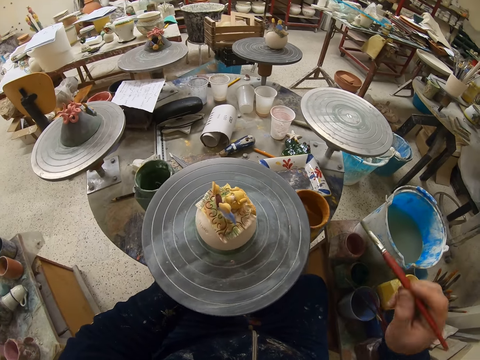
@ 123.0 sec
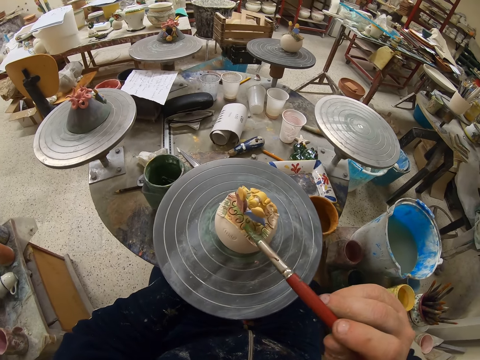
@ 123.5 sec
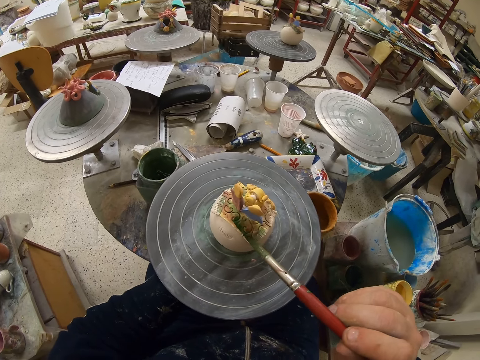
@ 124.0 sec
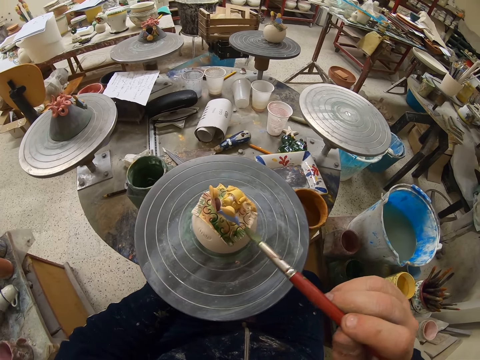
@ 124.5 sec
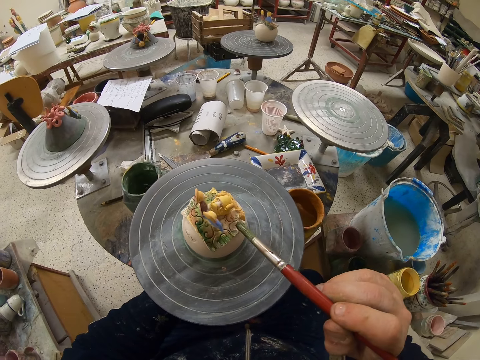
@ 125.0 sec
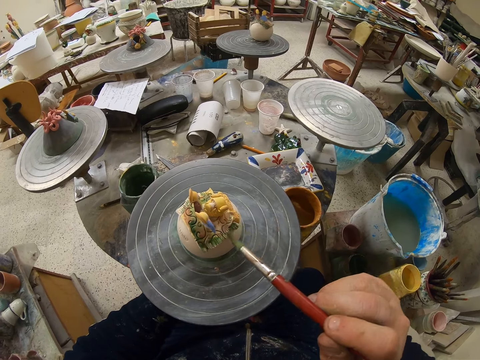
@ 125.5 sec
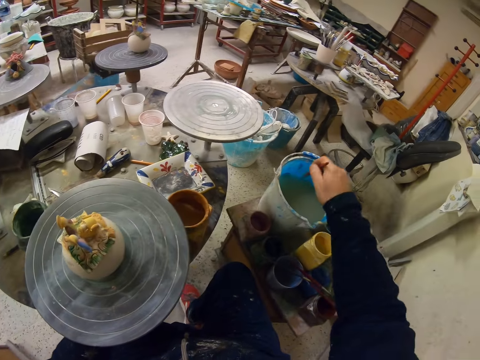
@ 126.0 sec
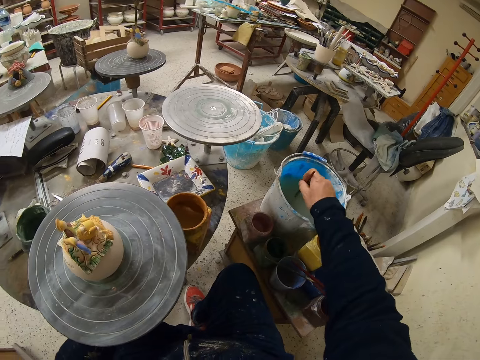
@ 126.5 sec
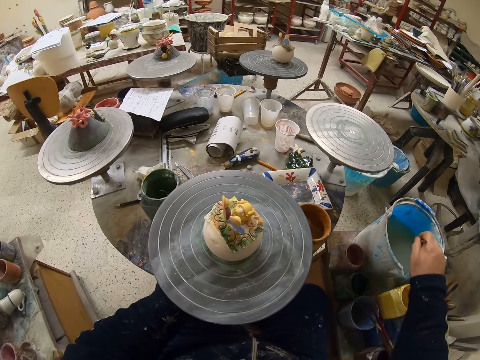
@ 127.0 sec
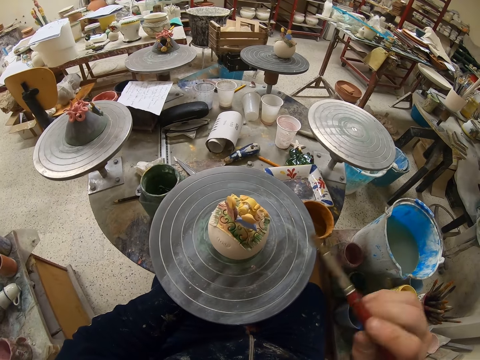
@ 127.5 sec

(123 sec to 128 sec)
The camera wearer dips a paint brush in the watercolor. They paint a figurine with the paint brush.

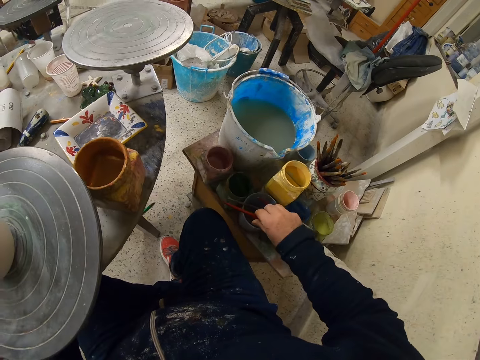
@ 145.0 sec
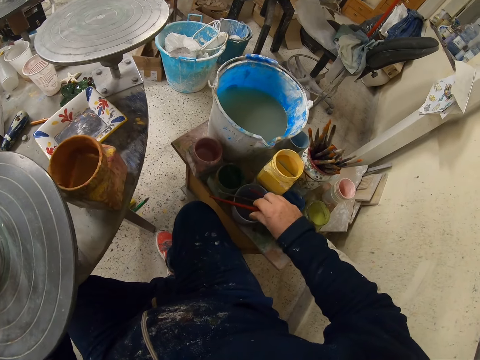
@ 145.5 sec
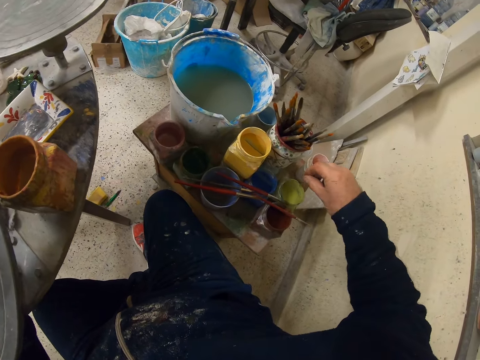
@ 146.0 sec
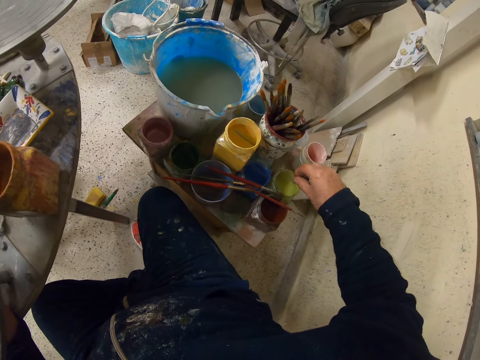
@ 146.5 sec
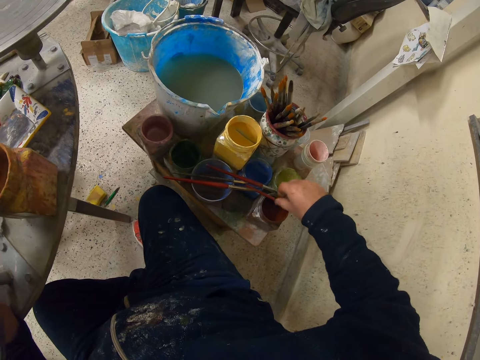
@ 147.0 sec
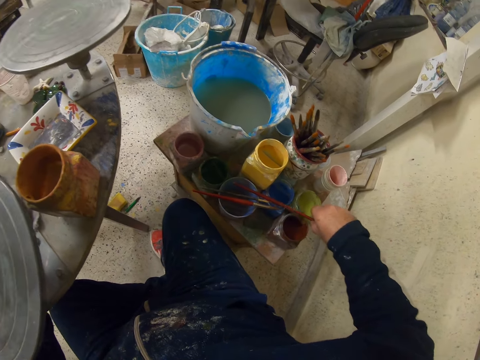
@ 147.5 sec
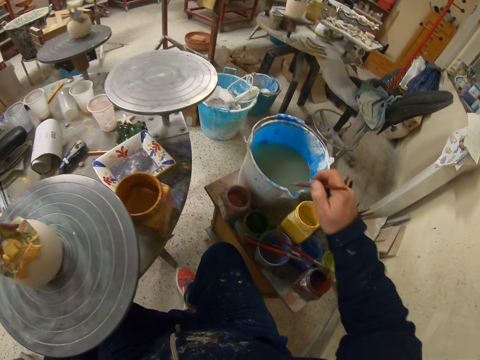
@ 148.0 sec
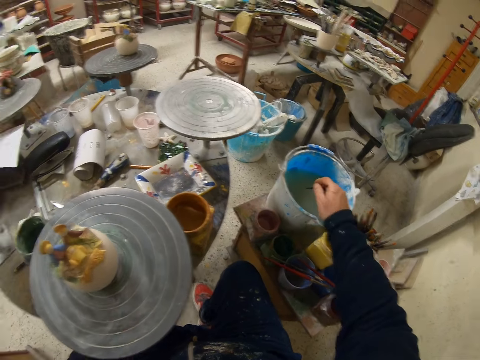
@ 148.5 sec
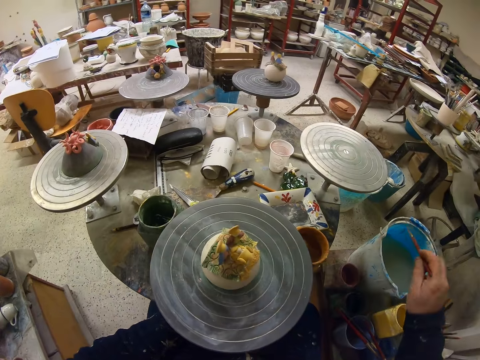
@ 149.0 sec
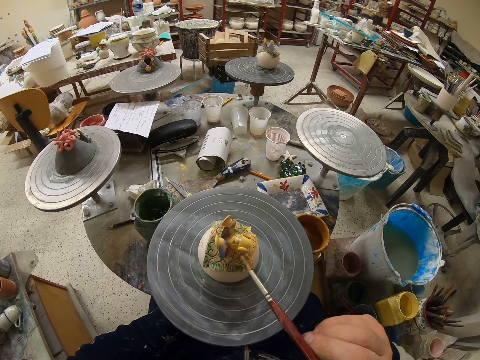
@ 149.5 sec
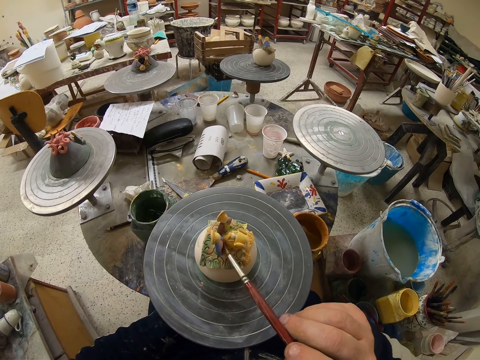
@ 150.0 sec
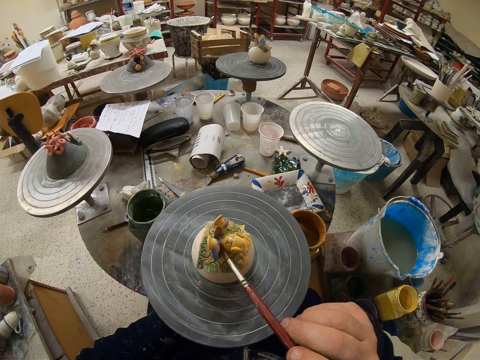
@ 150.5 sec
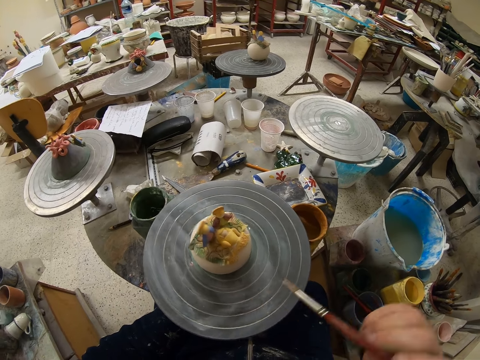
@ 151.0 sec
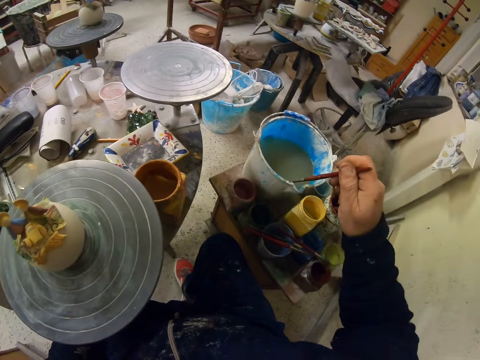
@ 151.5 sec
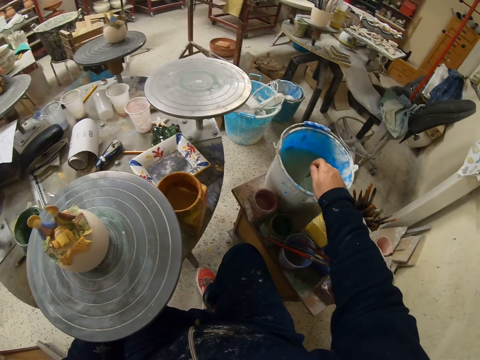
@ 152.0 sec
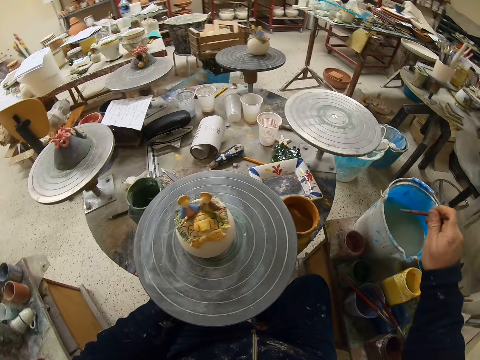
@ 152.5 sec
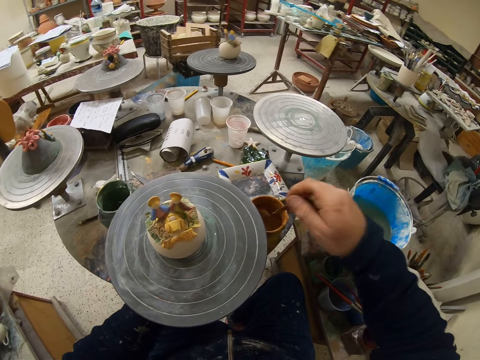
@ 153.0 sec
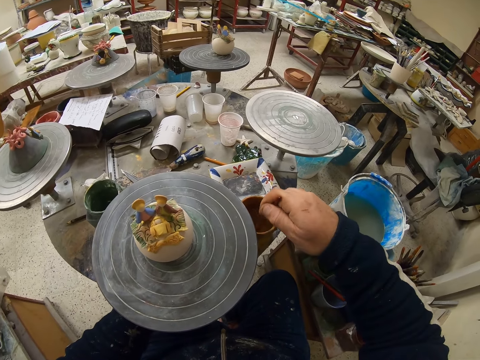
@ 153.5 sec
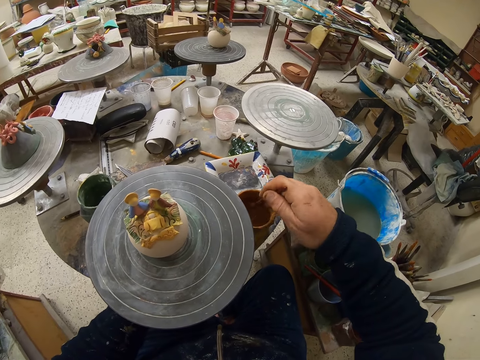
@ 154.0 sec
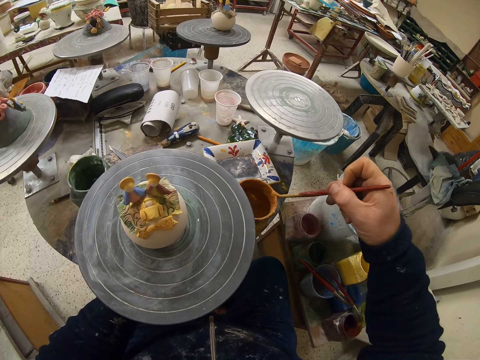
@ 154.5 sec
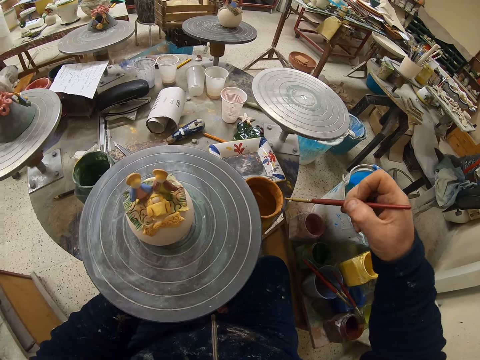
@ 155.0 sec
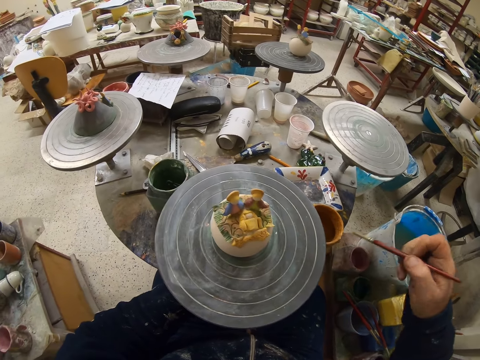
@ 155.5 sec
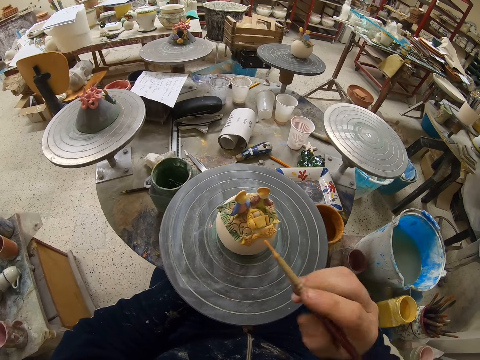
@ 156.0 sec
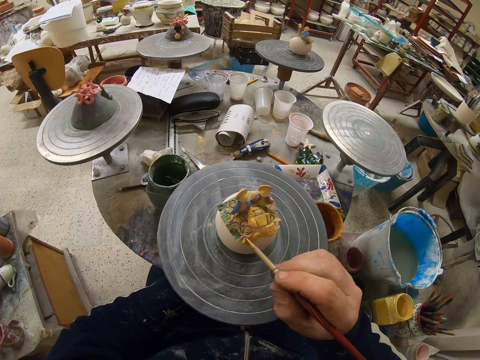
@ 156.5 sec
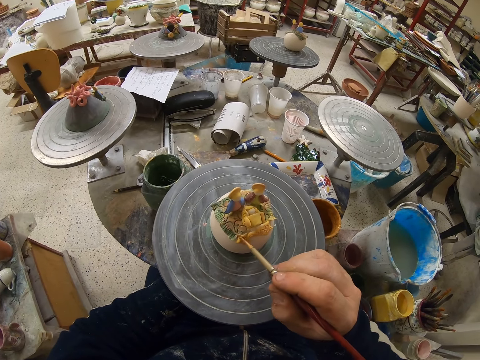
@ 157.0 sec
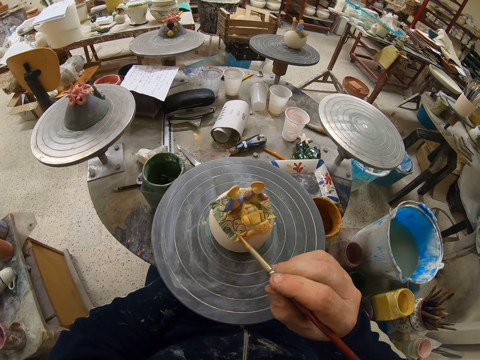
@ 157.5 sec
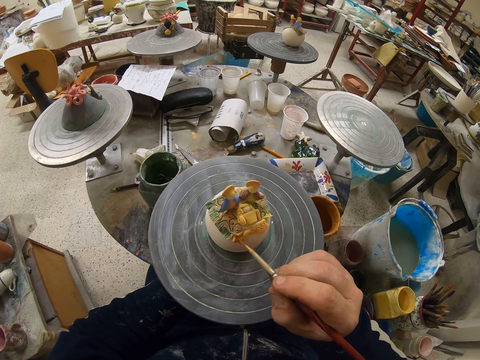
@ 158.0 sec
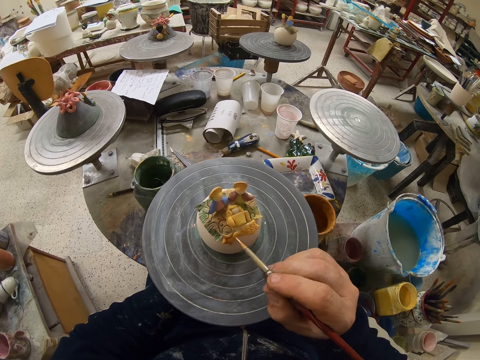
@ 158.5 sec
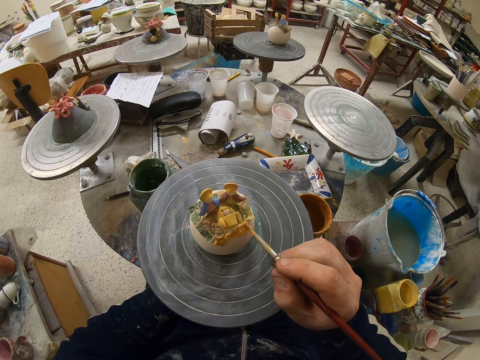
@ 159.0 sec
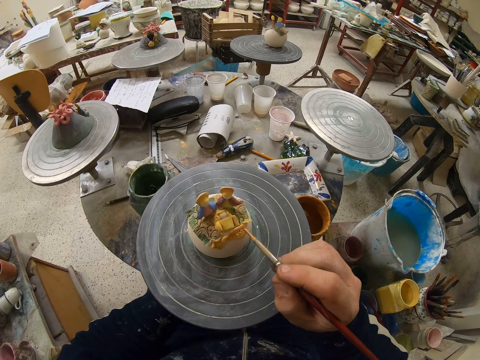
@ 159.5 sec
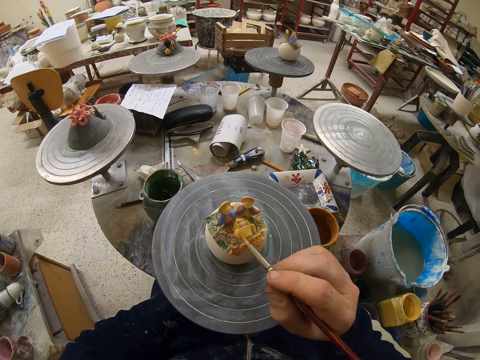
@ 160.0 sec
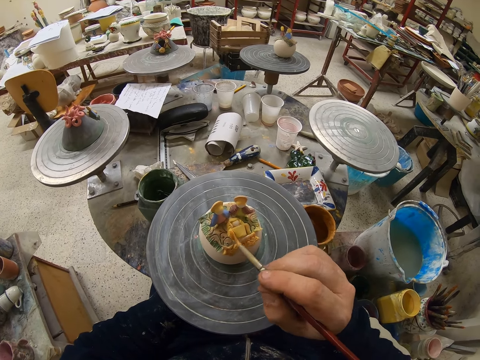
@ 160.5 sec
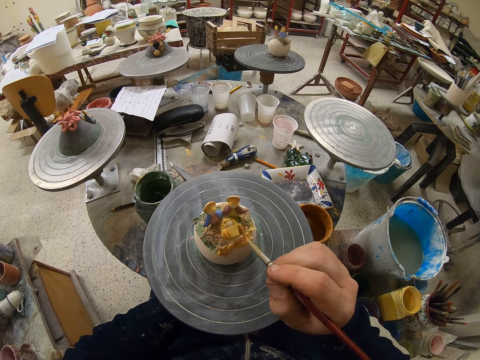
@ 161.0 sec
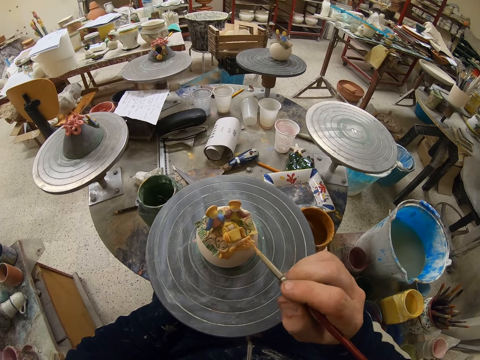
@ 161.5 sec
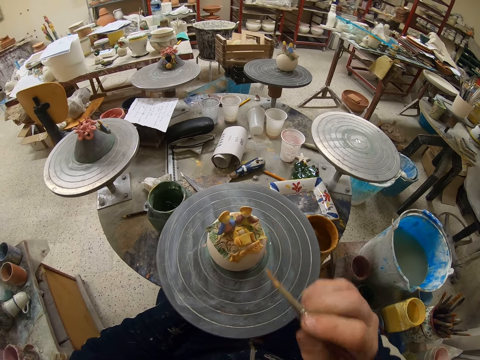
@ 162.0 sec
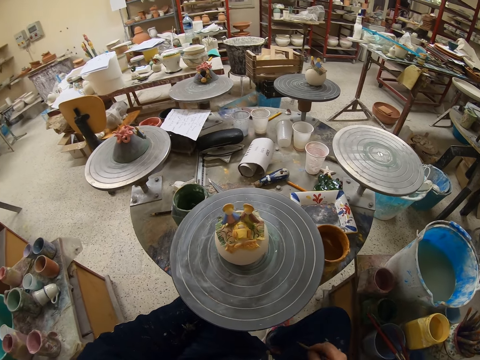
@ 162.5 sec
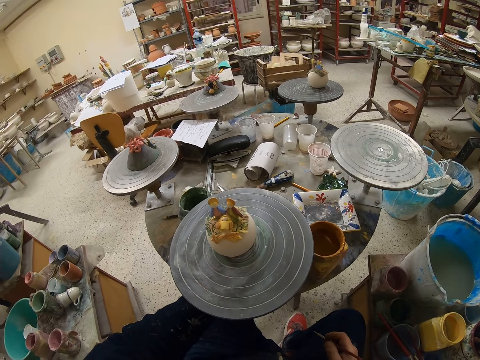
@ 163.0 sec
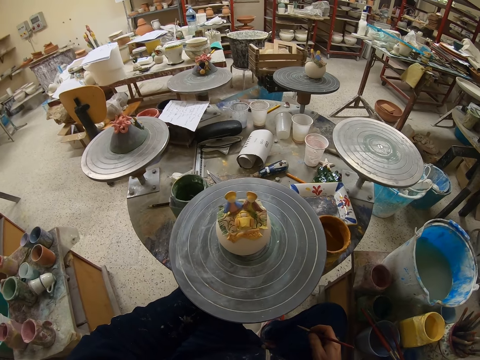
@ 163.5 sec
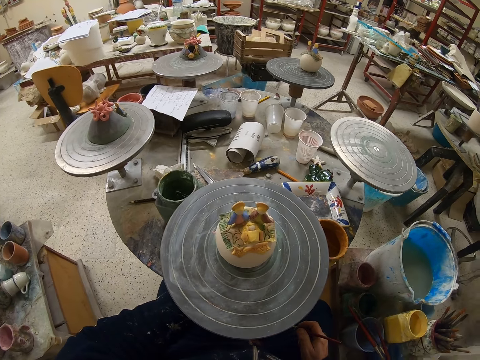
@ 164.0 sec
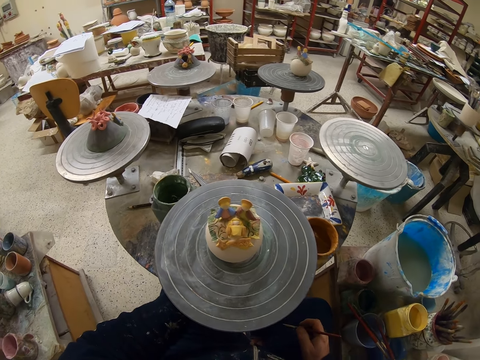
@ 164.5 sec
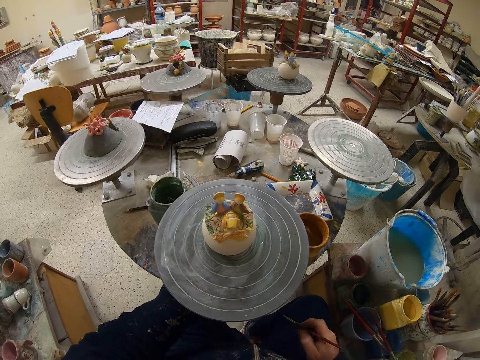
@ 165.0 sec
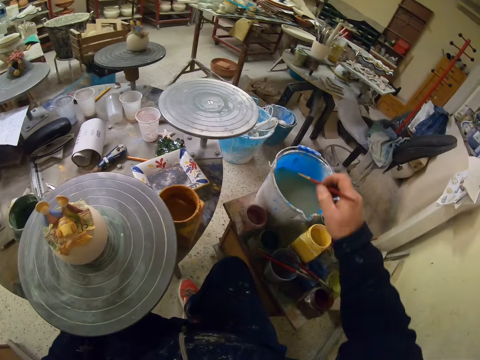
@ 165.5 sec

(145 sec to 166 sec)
The camera wearer lifts a paint brush from the paint container. They dip the paint brush in the watercolor. They paint a figurine with the paint brush. They rotate a table. They dip the paint brush in the watercolor. They dip the paint brush in paint. They reduce paint from the paint brush. They paint the figurine with the paint brush. They dip the paint brush in the watercolor. They dip the paint brush in paint.
